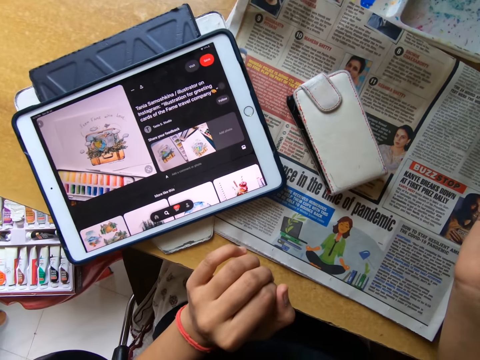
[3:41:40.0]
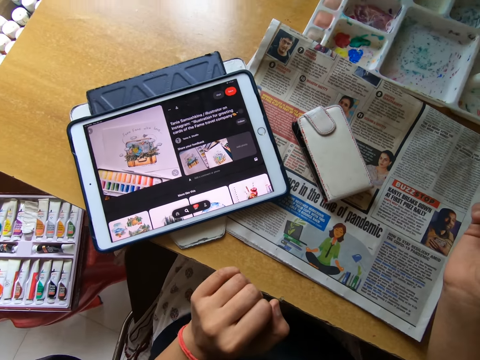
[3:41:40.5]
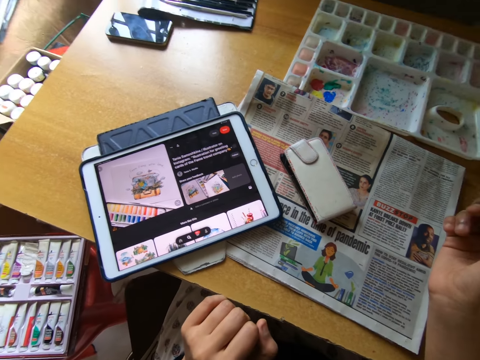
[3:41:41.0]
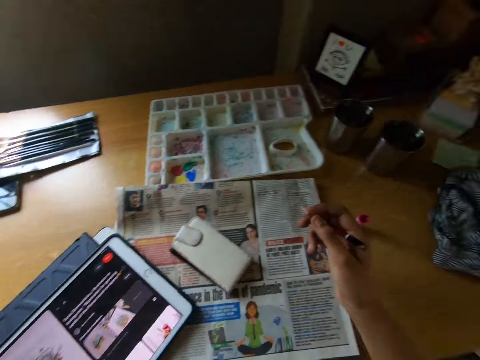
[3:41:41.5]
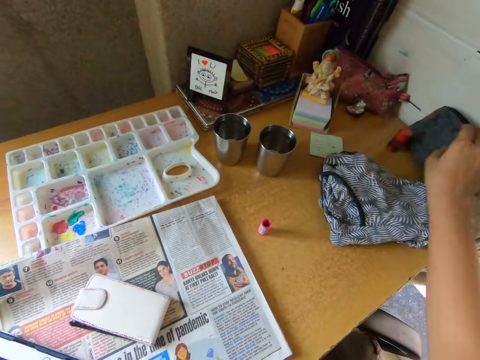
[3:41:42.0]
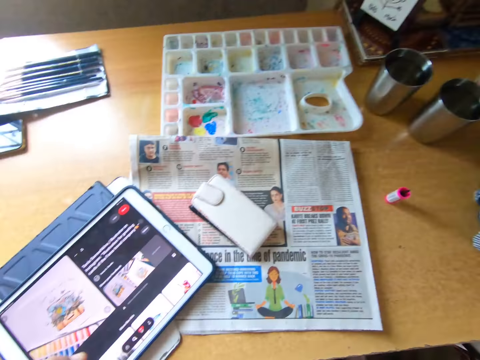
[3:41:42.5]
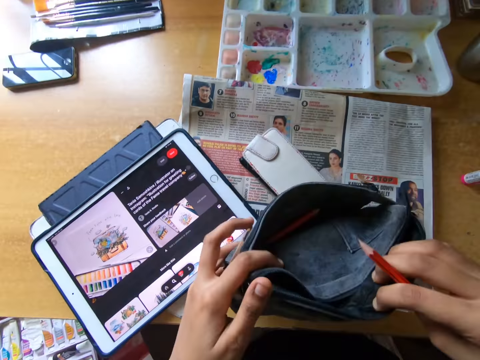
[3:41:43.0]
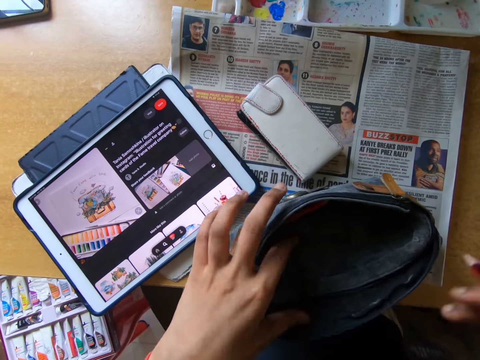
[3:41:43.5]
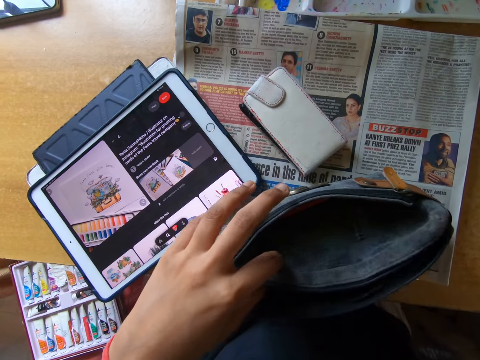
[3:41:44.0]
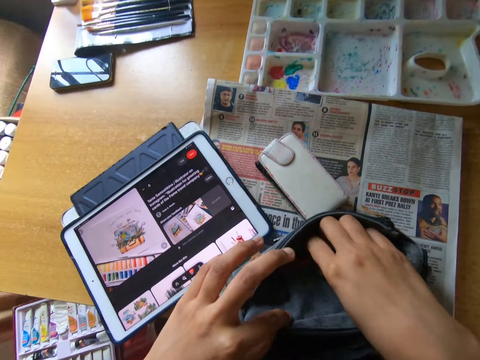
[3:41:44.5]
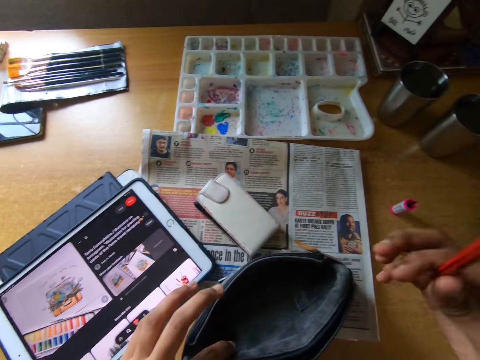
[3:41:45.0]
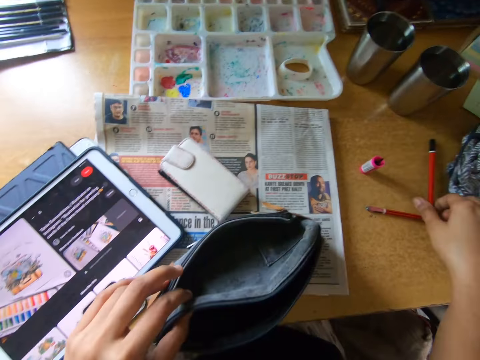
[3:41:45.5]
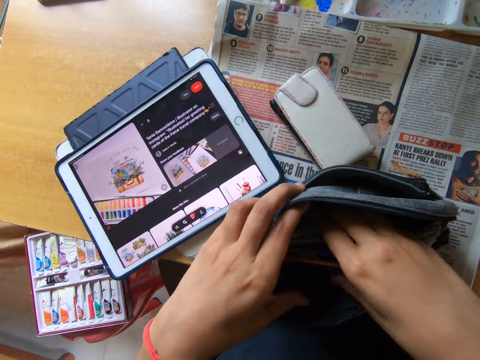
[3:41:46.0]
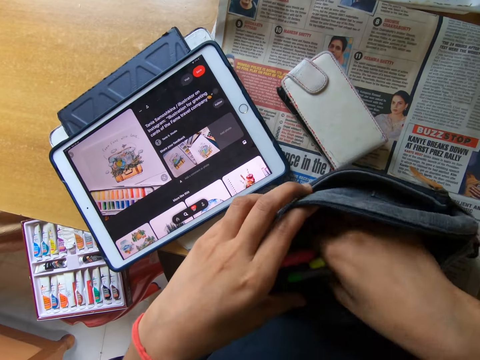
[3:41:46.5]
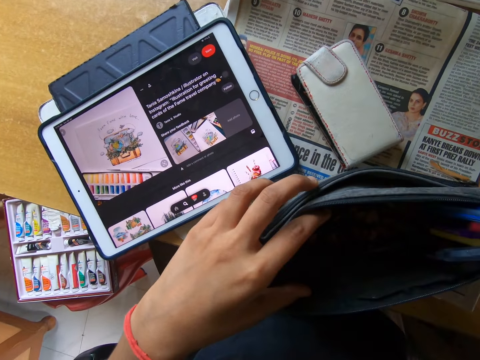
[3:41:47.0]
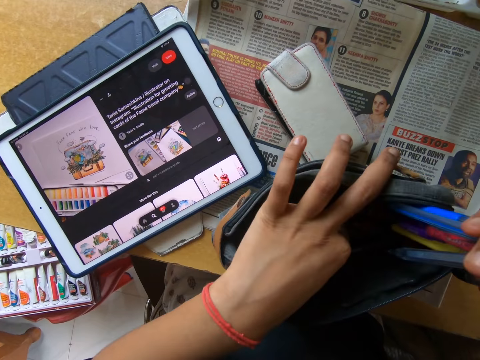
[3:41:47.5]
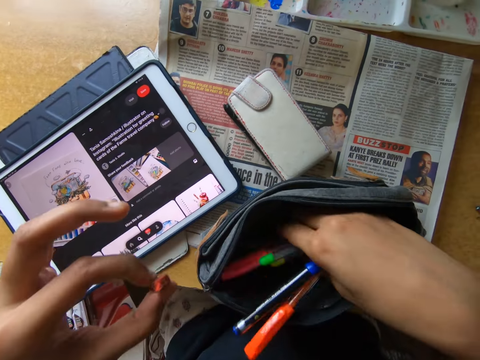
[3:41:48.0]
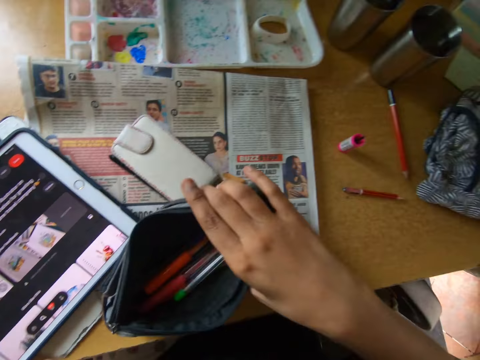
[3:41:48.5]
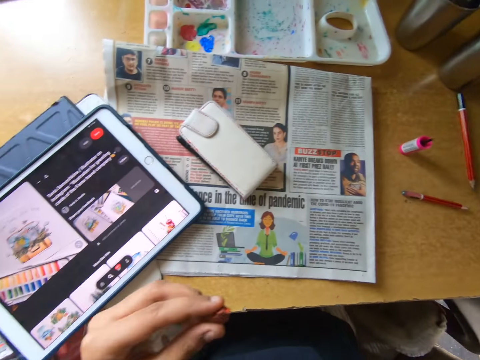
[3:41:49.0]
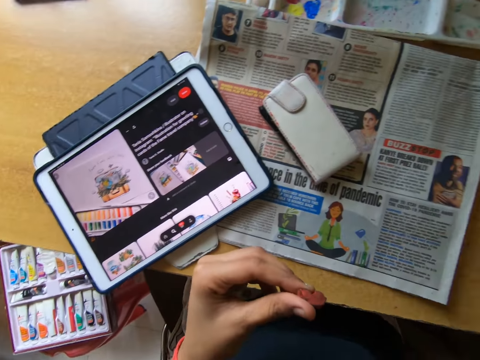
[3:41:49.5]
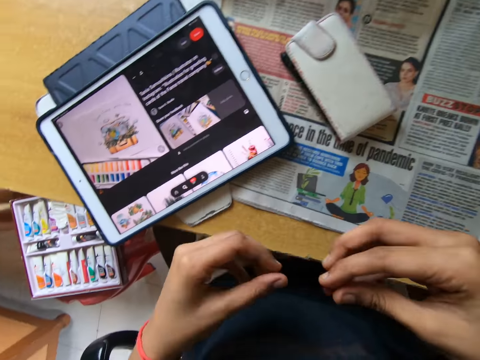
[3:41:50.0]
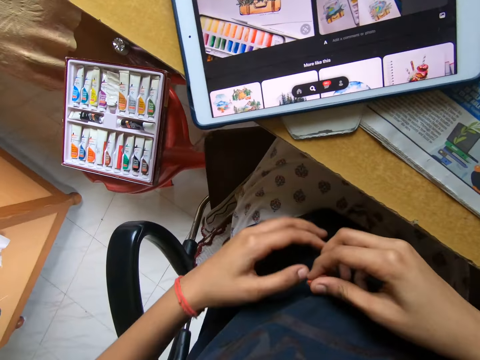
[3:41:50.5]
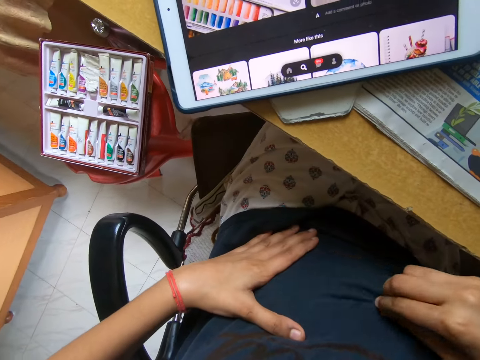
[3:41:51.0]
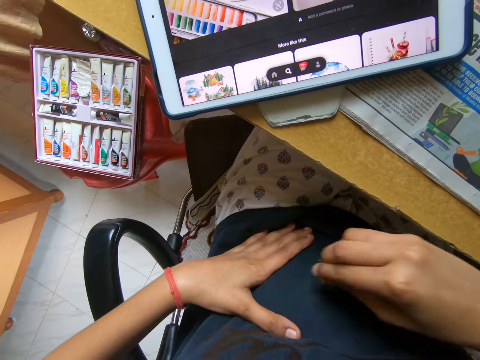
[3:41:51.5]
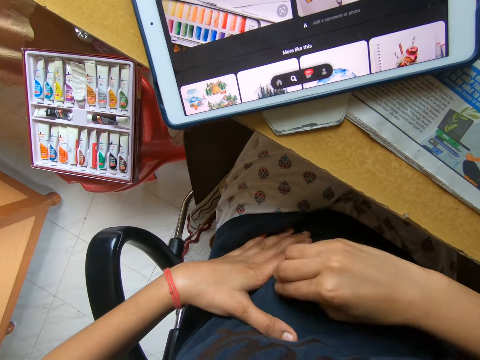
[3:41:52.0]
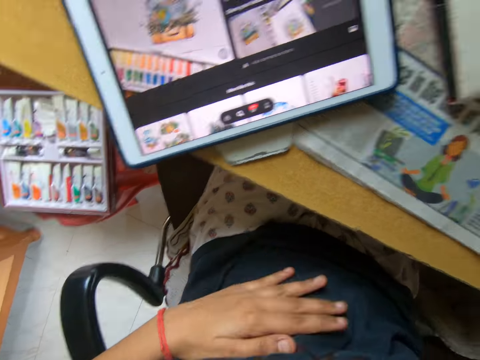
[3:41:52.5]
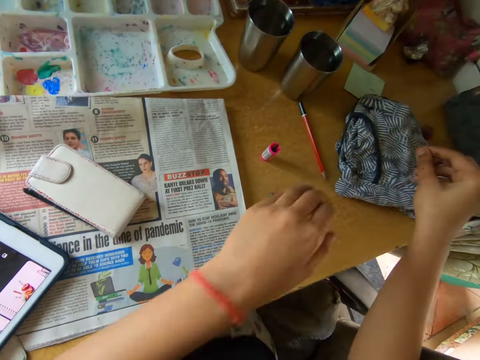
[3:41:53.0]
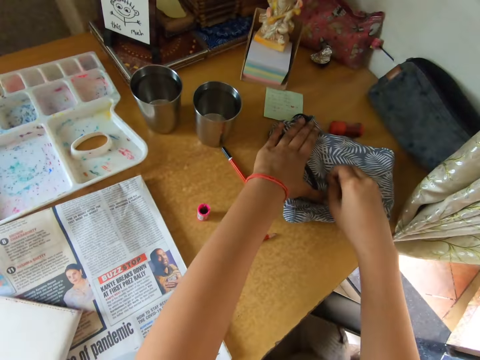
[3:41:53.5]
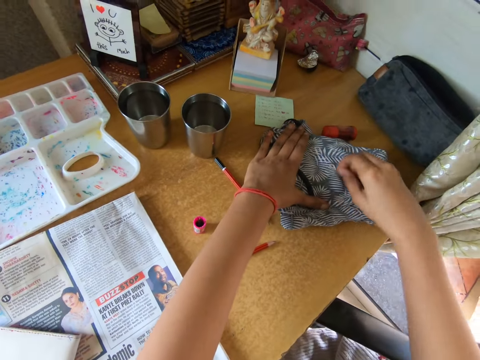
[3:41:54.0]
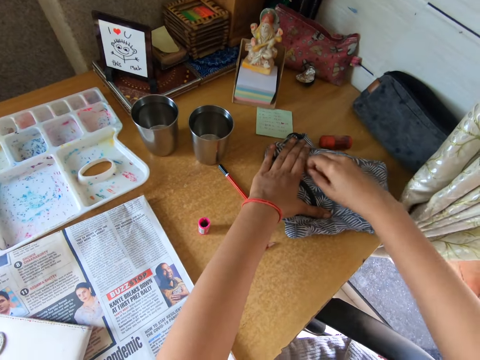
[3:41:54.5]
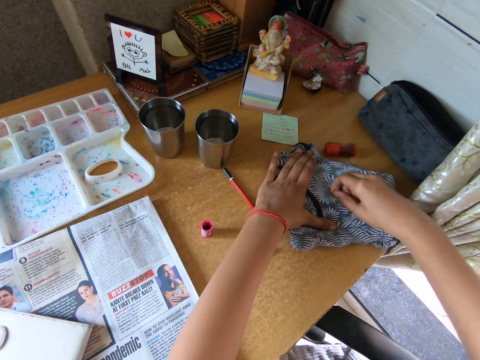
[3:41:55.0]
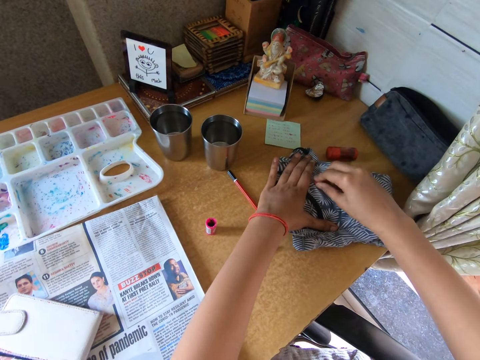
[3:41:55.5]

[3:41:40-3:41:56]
The camera wearer stops writing. She picks up a pouch. She holds the bag in her right hand and places the bag on the table. She takes a pencil from the bag. She places the pencil on the table. She takes the bunch of pens from the bag with her right hand. She takes an eraser from the bag with her left hand. She puts the bunch of pens in her right hand into the bag. She lifts the bag from the table. She holds the eraser in her right hand. She wipes the eraser on her shirt. She wipes the eraser on a cloth on the table.

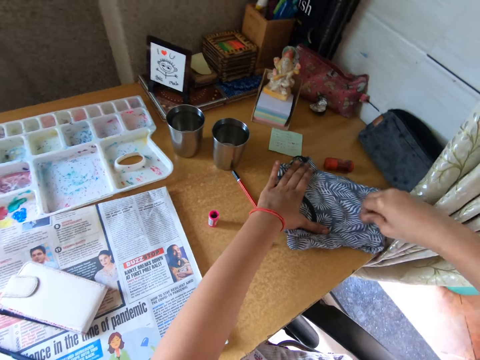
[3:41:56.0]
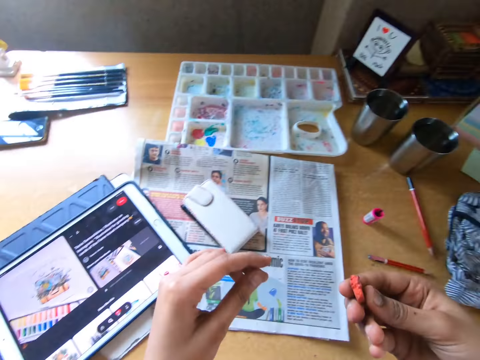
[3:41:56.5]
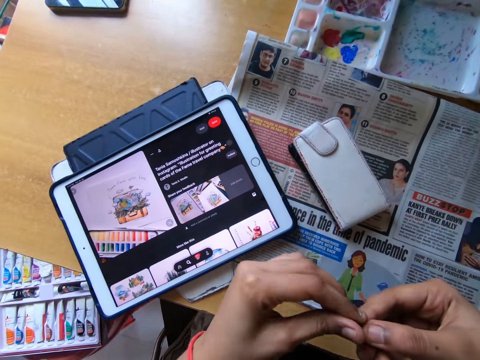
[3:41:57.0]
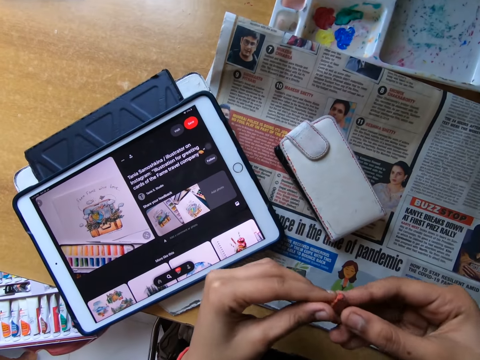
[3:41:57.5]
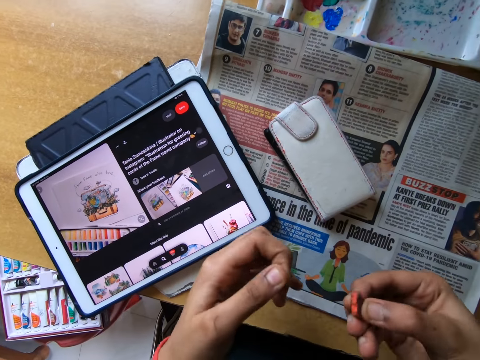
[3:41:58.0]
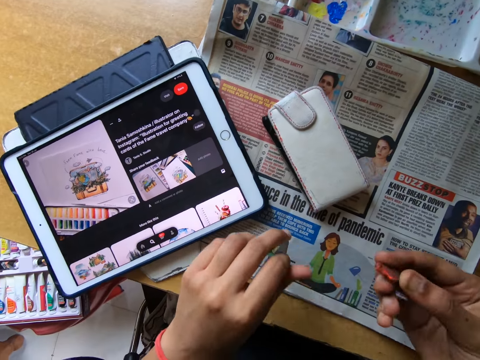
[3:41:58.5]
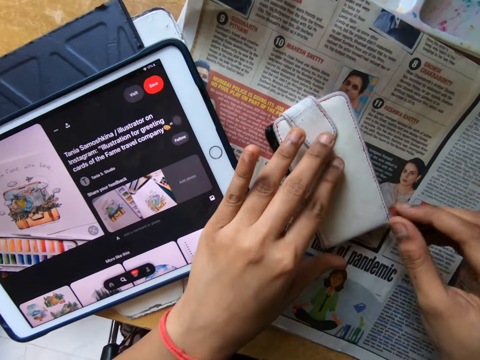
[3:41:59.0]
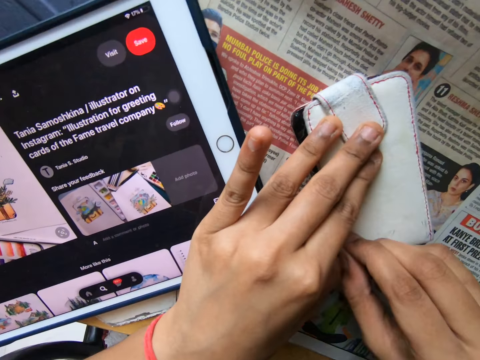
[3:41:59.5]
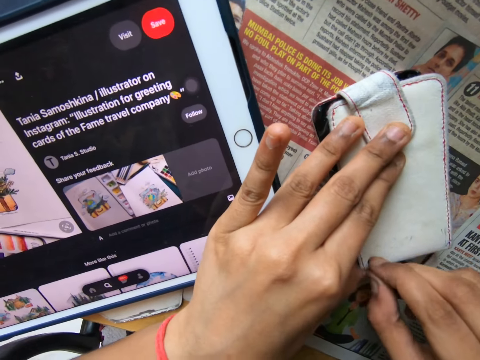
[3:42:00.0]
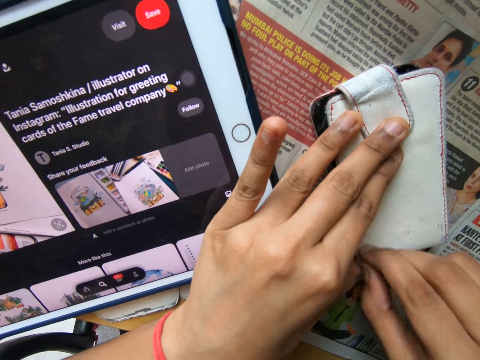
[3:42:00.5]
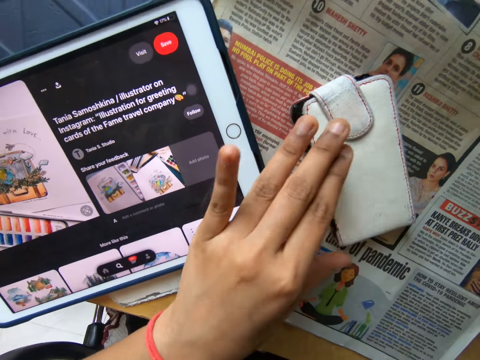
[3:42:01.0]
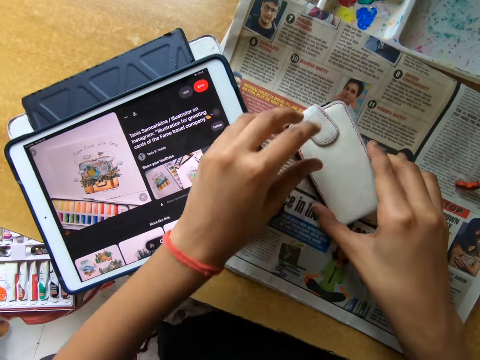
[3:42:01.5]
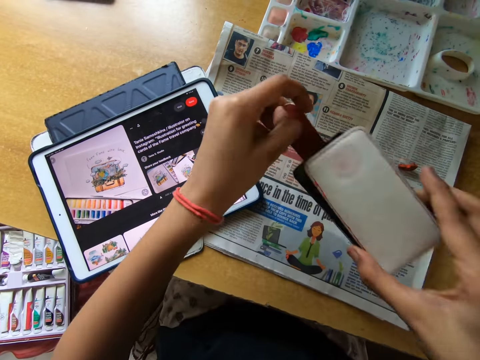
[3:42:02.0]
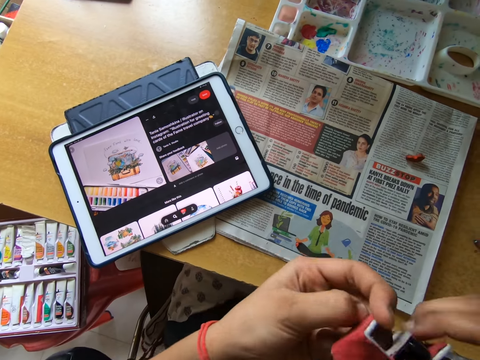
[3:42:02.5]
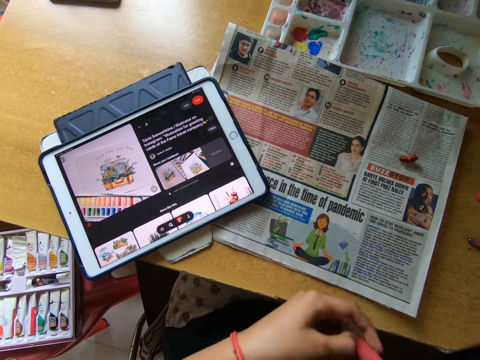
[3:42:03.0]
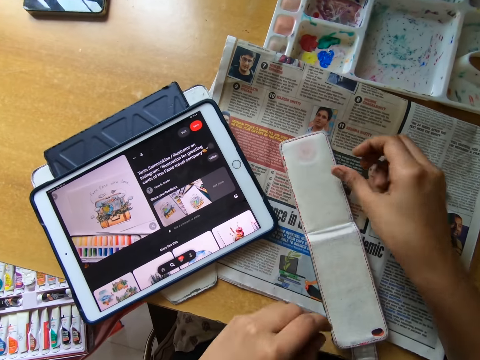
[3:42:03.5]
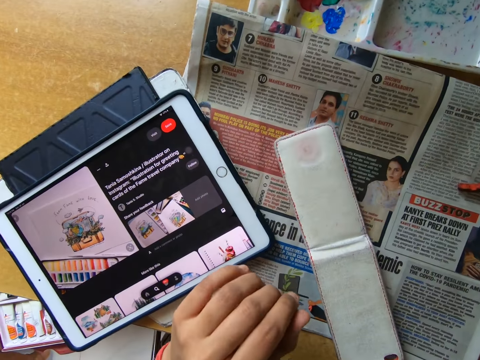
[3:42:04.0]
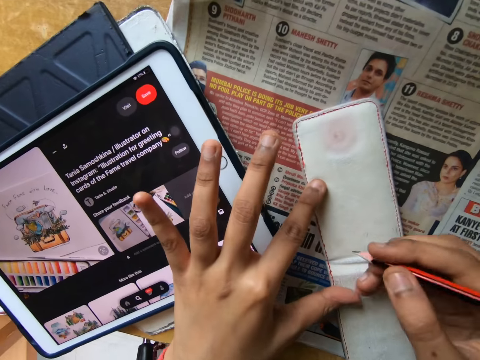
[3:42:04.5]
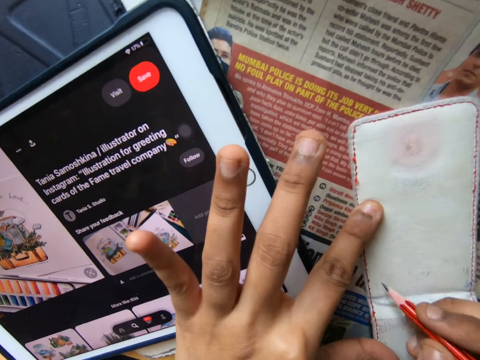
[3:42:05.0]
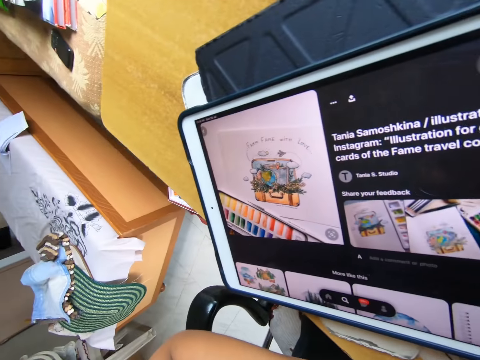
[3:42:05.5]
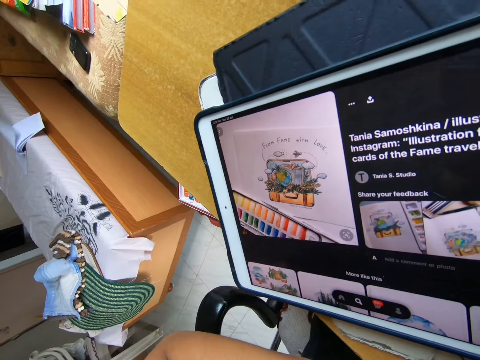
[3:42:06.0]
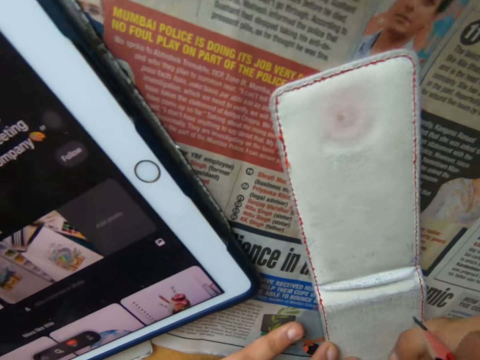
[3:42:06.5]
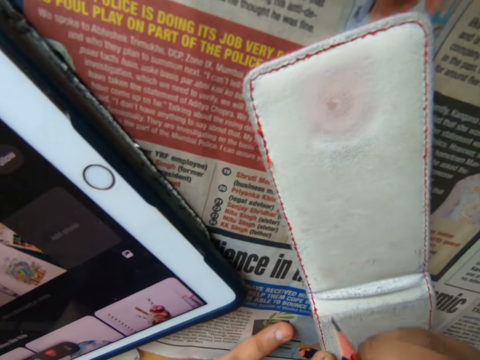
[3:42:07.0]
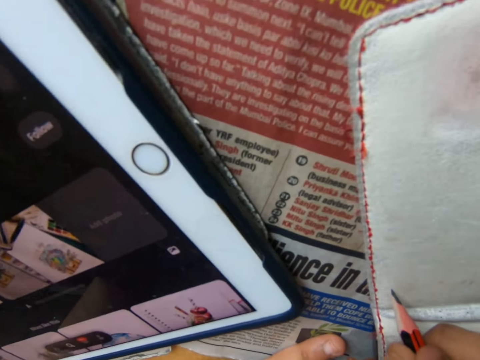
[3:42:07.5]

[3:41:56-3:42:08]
The camera wearer cleans the eraser with her left hand. She holds the wallet on the table with her left hand. She cleans the pencil drawings on the wallet with the eraser. She lifts the wallet from the table with her right hand. She opens the wallet with her left hand. She opens the wallet with both hands. She places the wallet on the table. She holds the pencil in her right hand.
